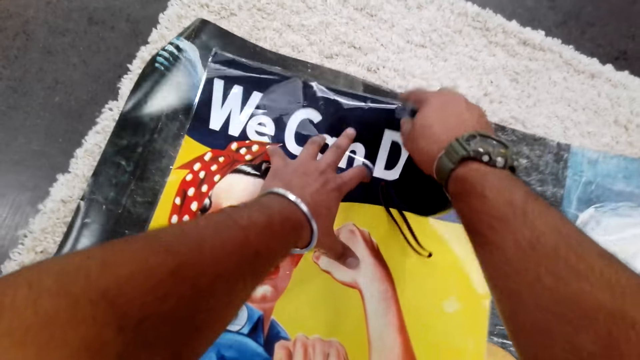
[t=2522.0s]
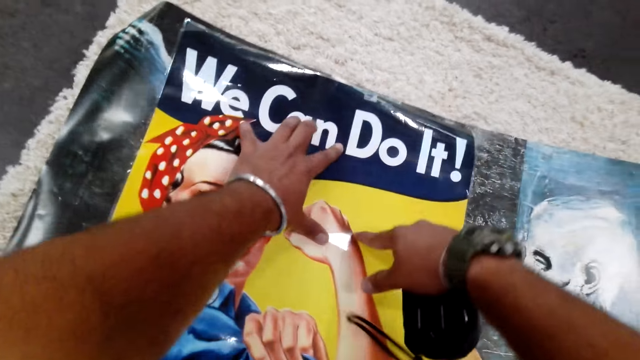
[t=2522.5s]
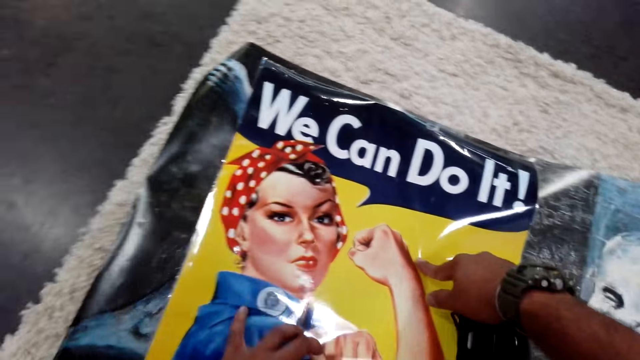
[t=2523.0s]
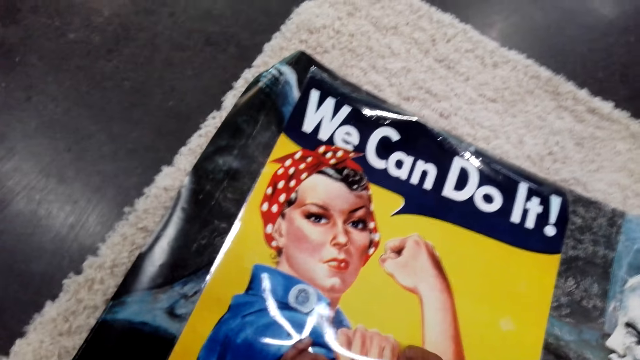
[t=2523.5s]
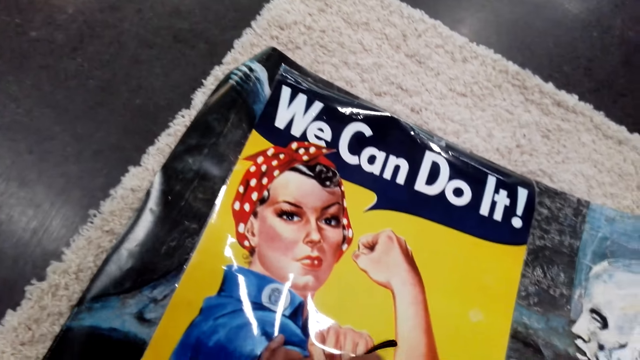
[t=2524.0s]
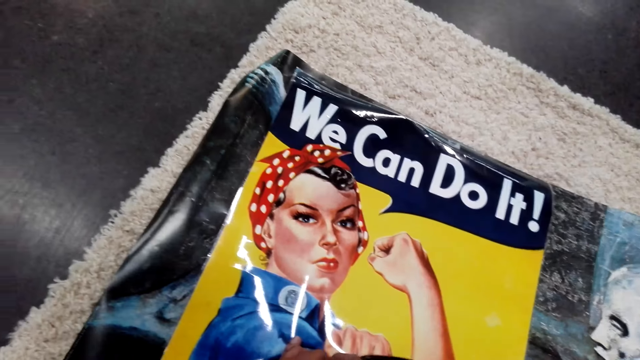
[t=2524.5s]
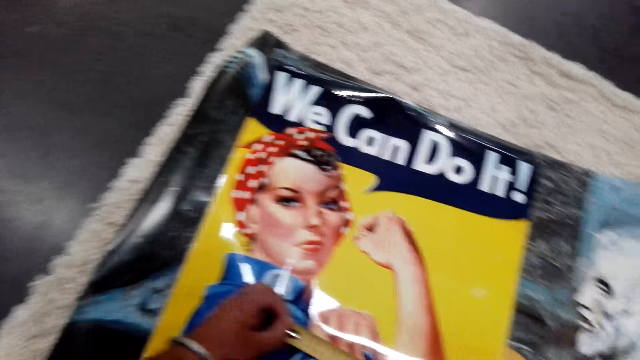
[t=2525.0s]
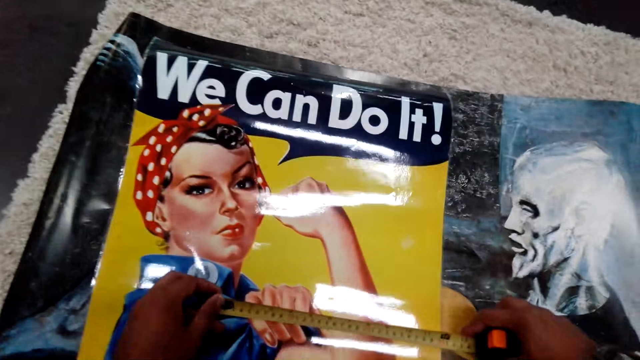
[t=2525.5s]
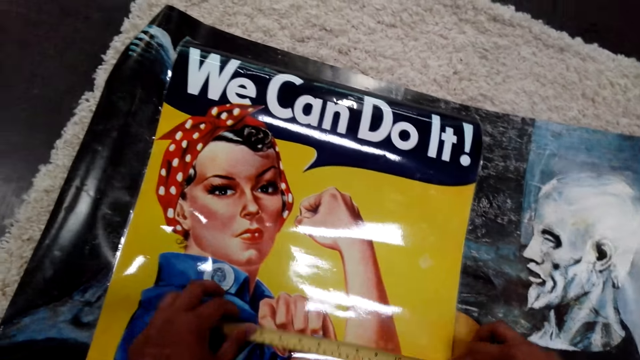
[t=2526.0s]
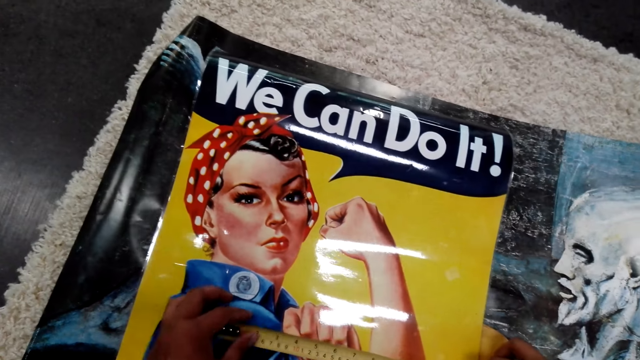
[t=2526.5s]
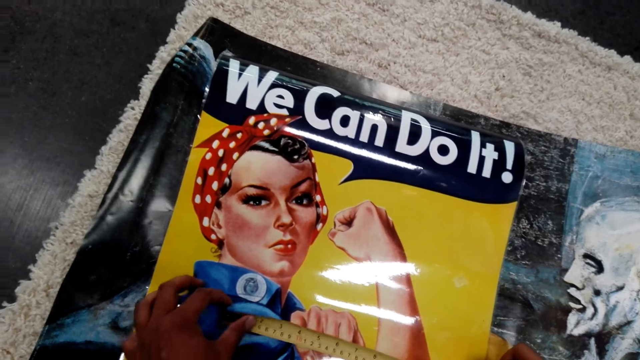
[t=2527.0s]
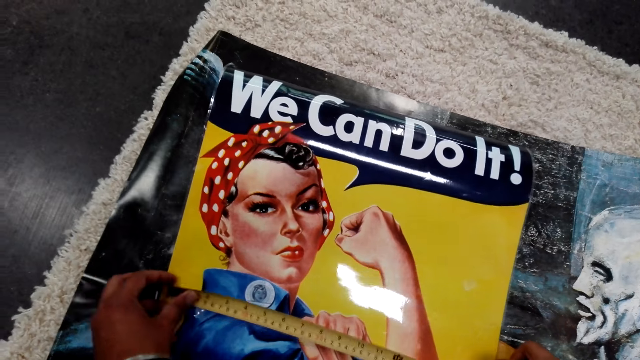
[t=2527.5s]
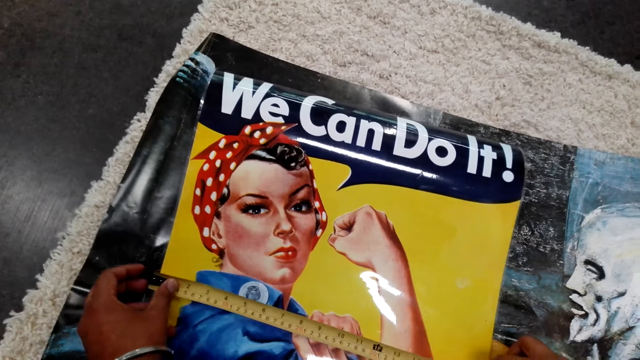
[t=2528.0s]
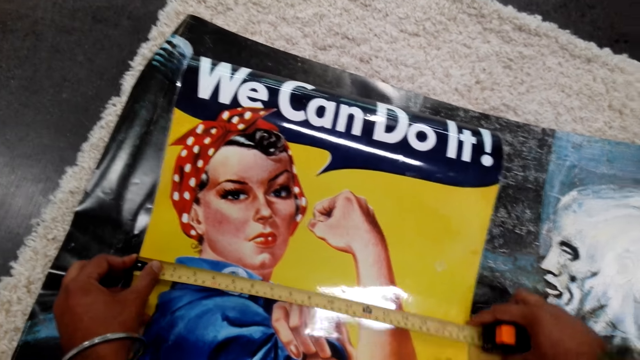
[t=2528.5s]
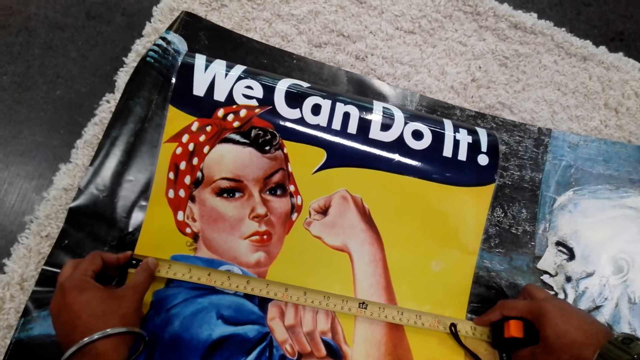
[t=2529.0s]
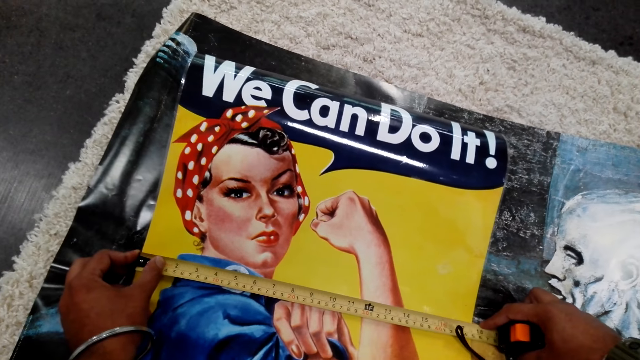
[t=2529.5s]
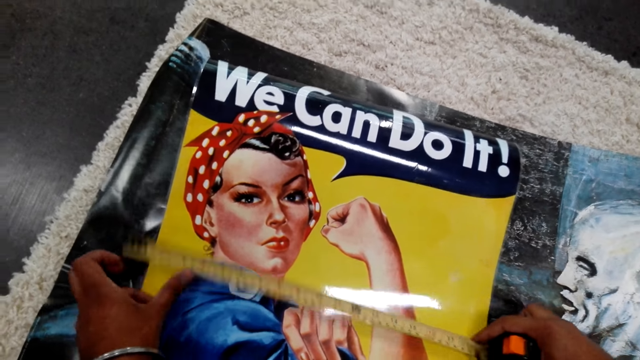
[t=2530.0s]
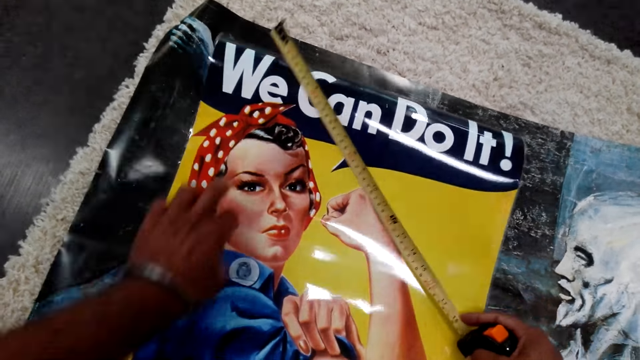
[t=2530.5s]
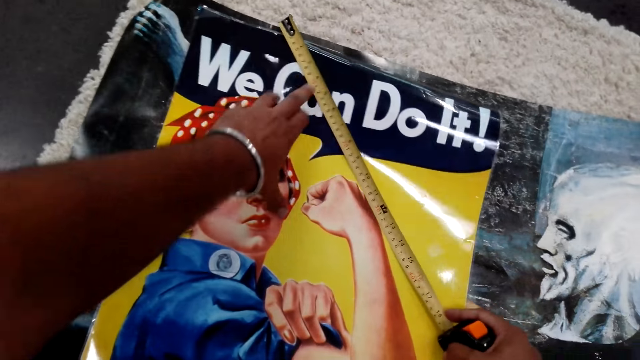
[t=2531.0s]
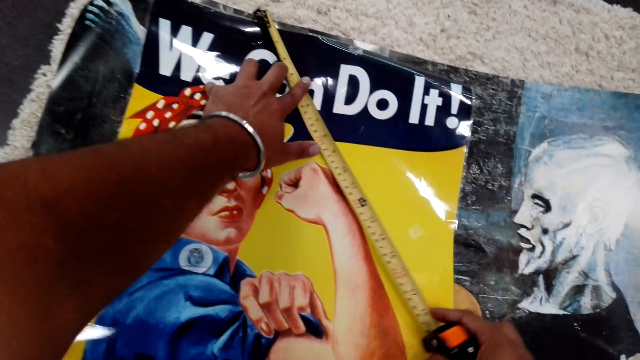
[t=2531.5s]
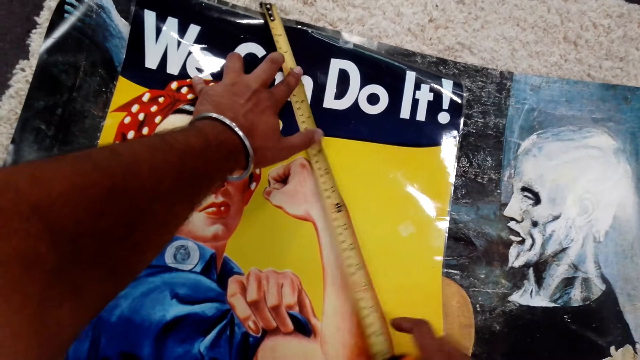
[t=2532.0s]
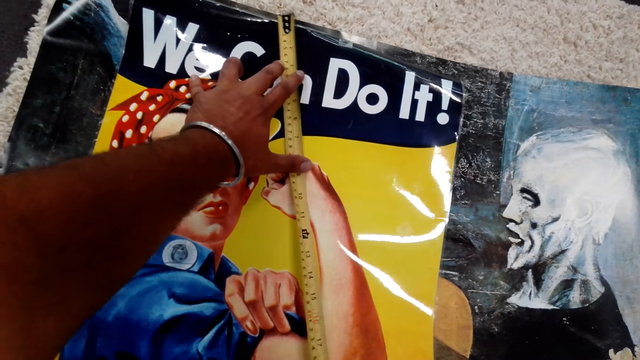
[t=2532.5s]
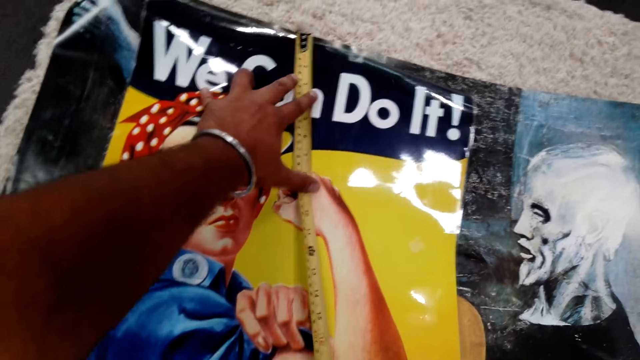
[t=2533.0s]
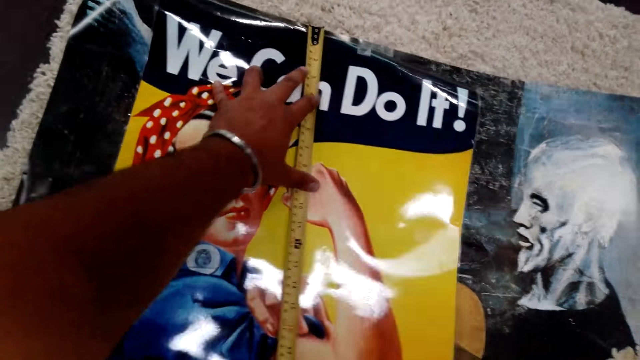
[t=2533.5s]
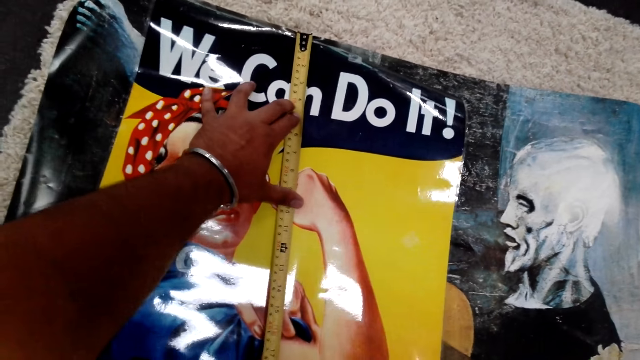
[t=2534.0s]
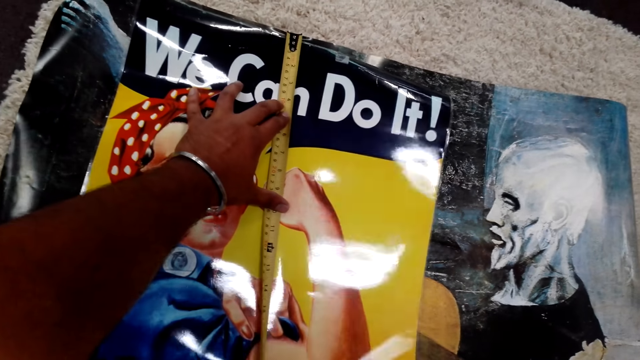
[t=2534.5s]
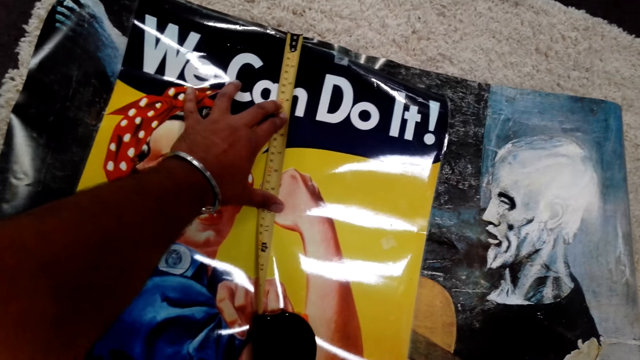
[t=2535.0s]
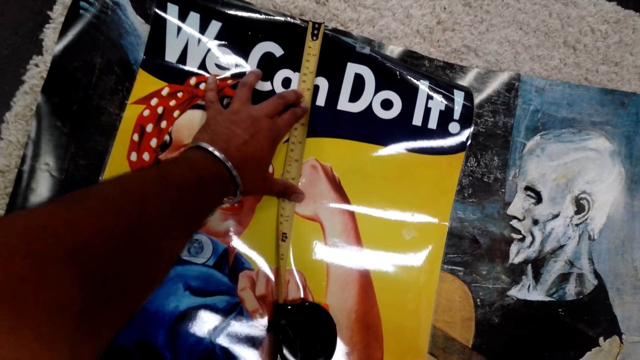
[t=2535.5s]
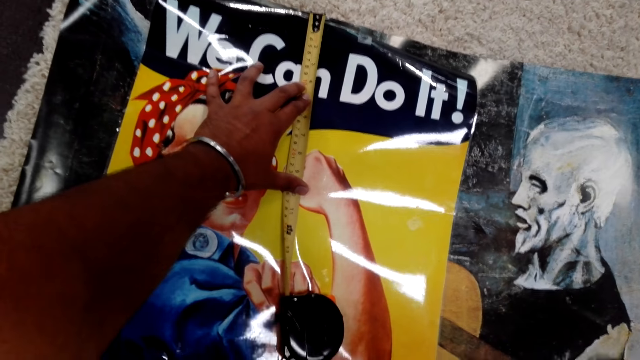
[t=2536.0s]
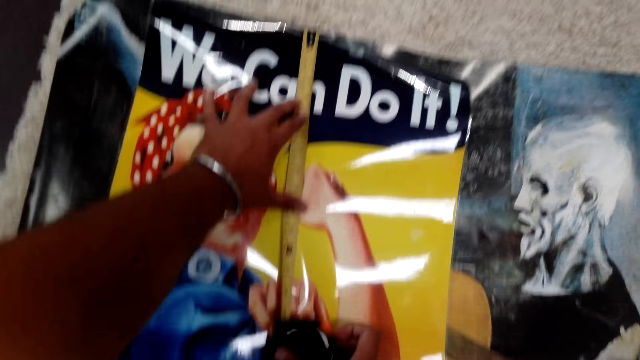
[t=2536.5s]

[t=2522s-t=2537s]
The camera wearer measures the poster with the metric tape measure or measuring tape. They measure the poster with the measuring tape again.

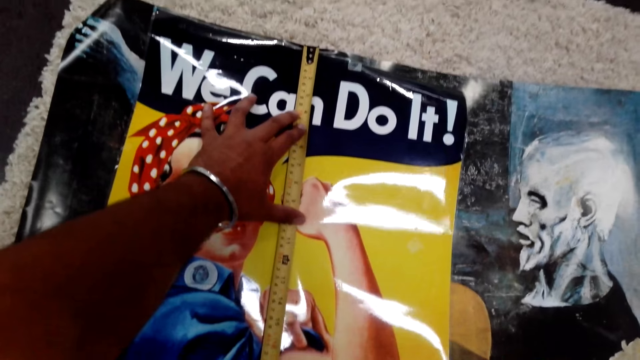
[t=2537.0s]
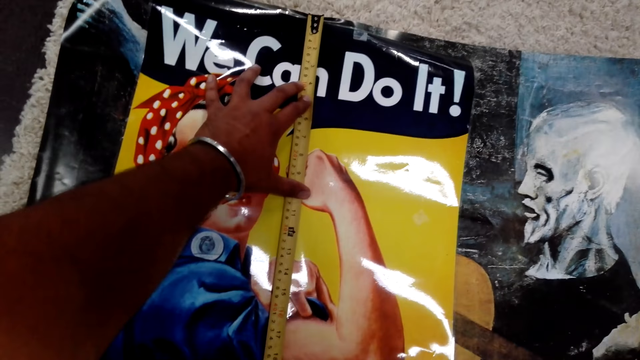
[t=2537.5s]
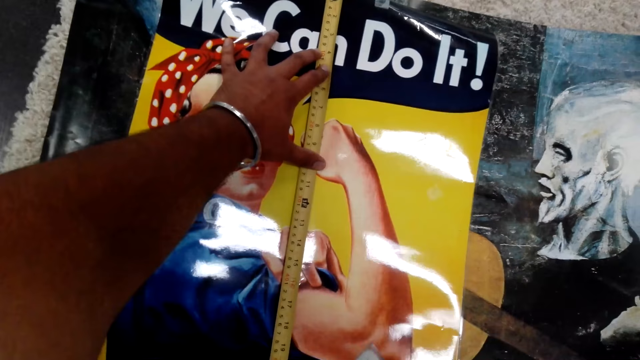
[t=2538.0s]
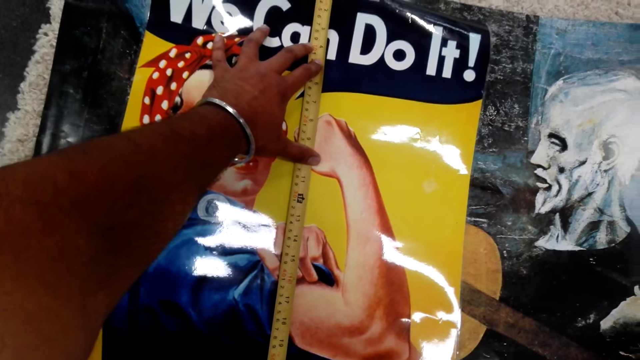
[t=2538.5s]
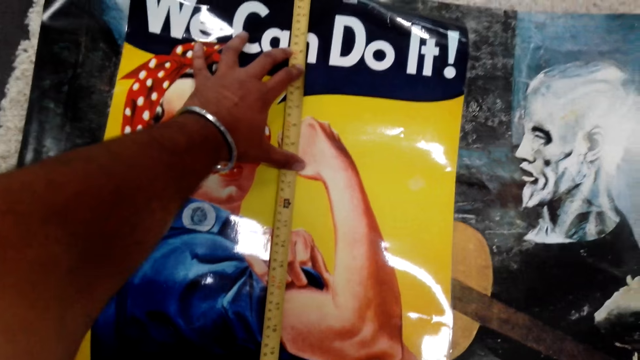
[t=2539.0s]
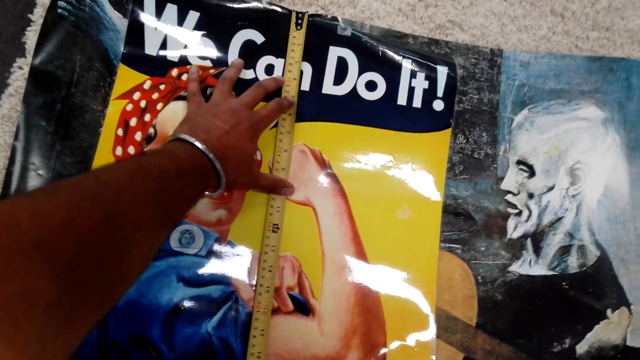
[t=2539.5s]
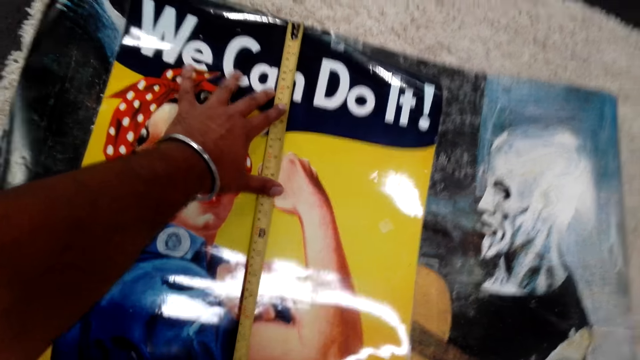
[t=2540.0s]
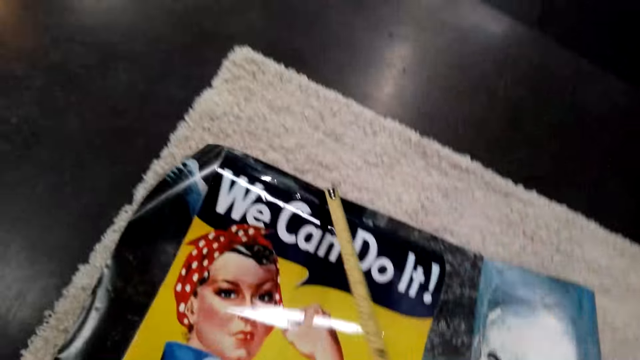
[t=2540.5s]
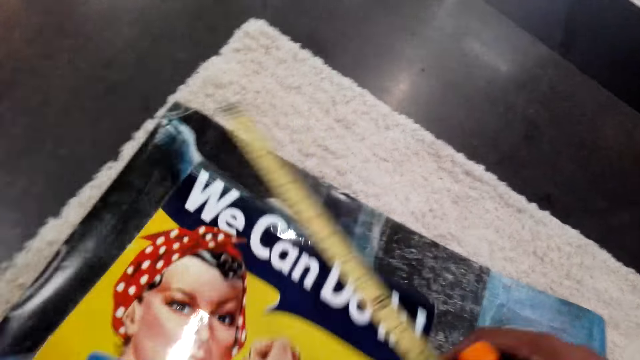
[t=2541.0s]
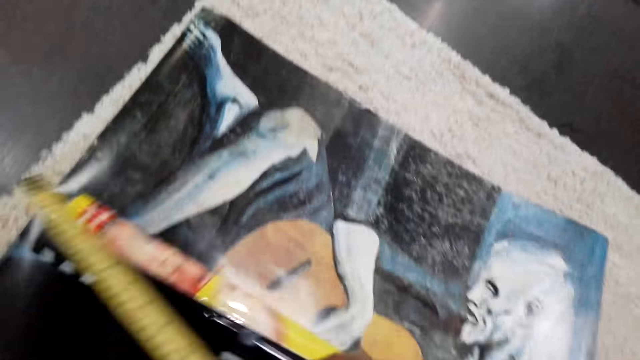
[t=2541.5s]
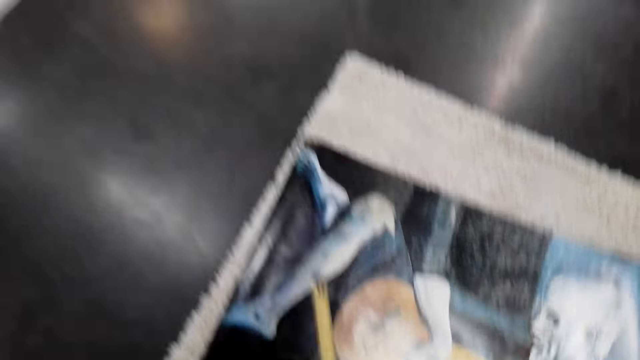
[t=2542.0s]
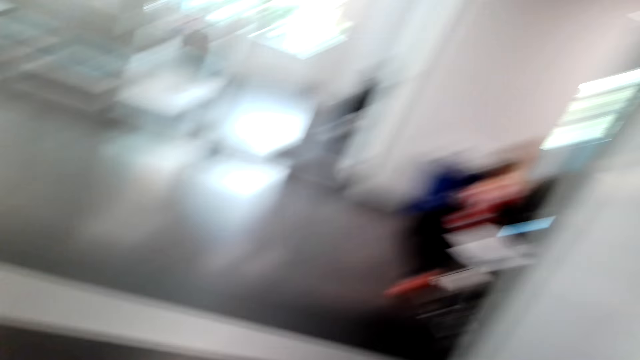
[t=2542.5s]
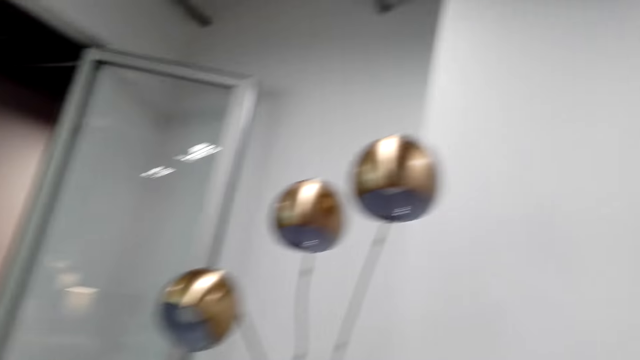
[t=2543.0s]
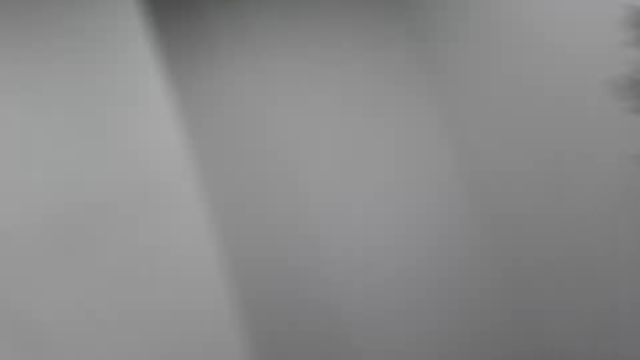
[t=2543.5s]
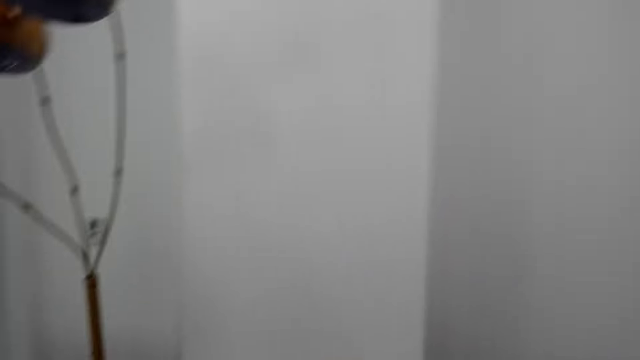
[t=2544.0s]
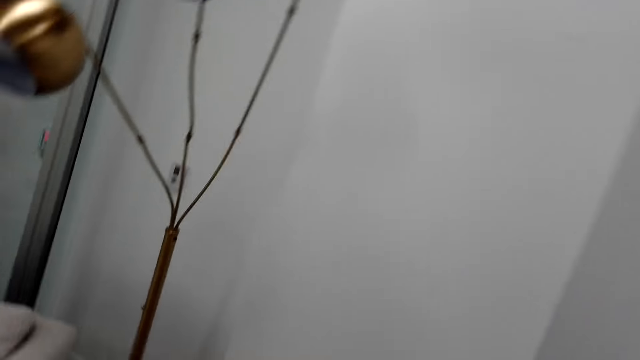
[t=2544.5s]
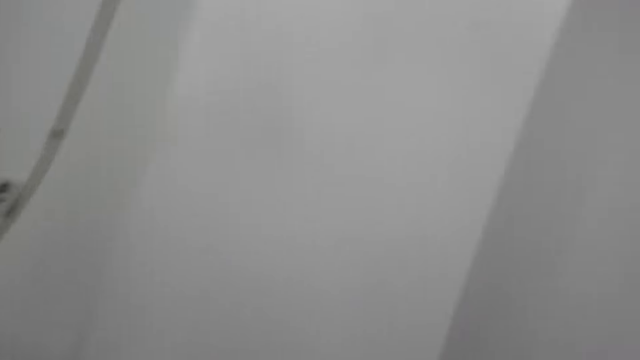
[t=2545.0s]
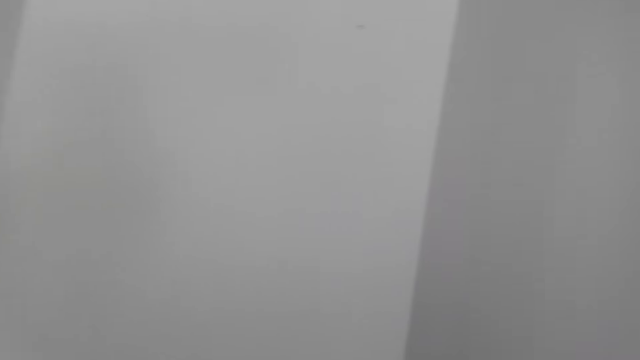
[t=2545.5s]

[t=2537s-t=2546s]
The camera wearer picks up the poster. A lady sits on a chair. The camera wearer walks around the room.
